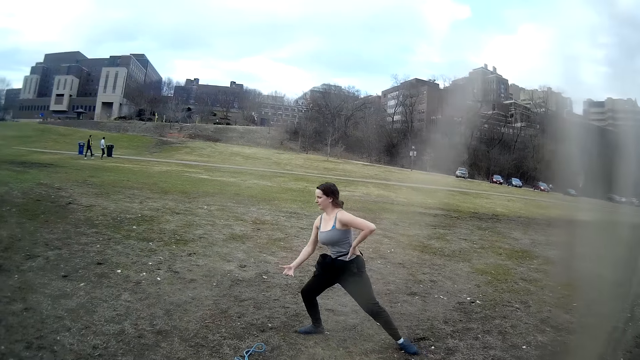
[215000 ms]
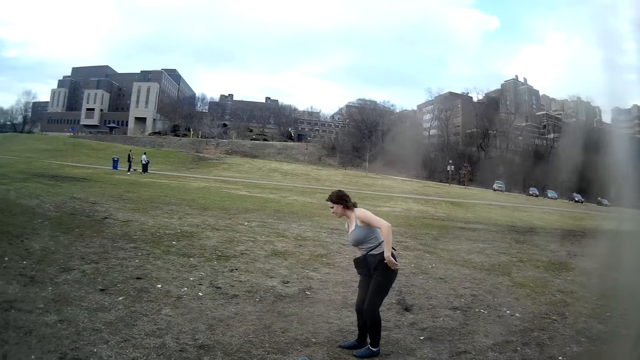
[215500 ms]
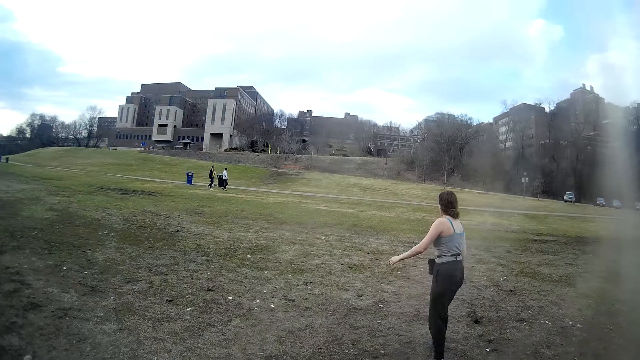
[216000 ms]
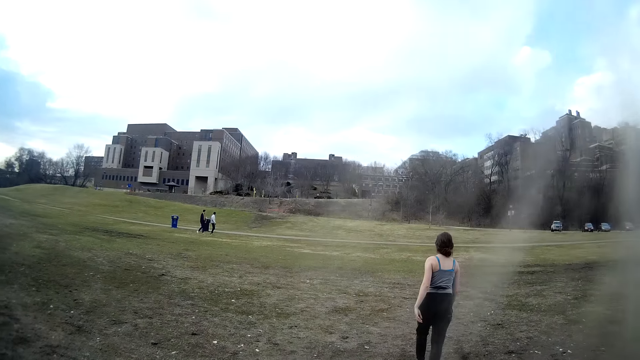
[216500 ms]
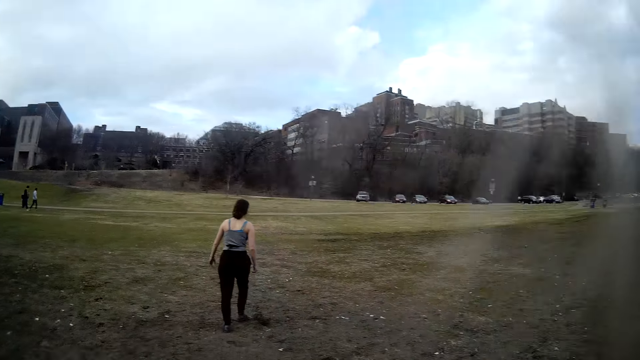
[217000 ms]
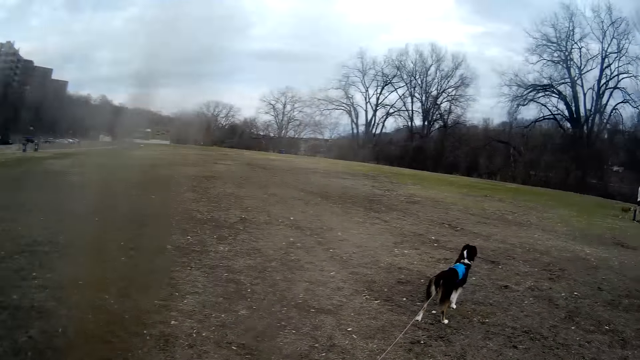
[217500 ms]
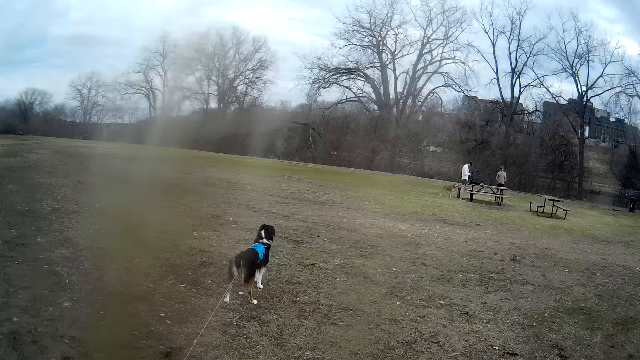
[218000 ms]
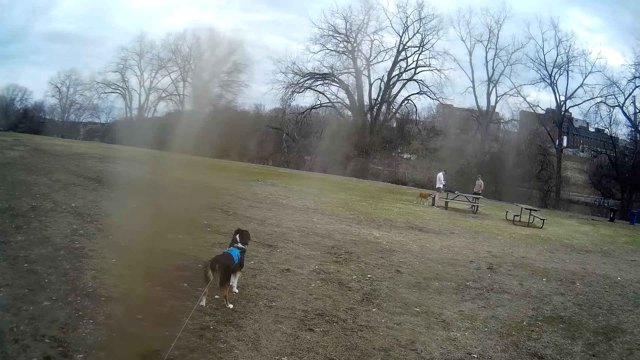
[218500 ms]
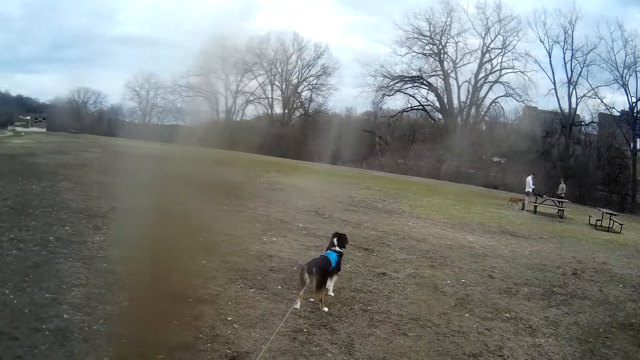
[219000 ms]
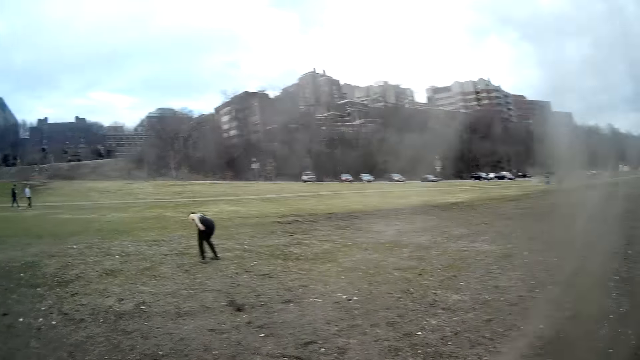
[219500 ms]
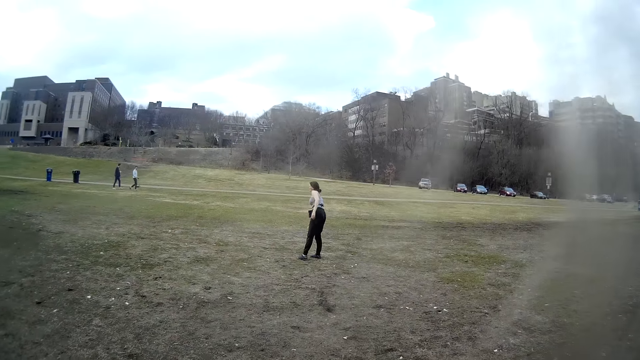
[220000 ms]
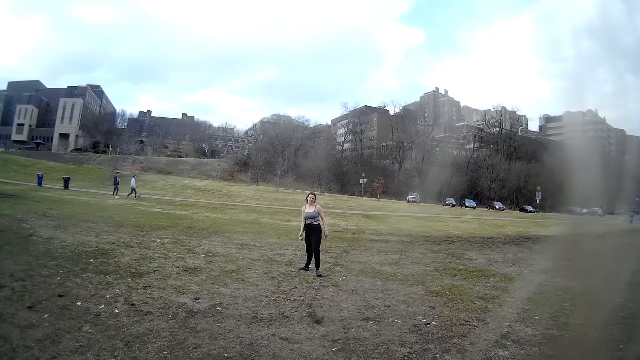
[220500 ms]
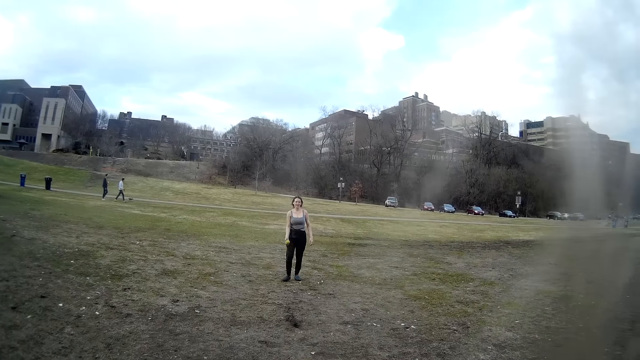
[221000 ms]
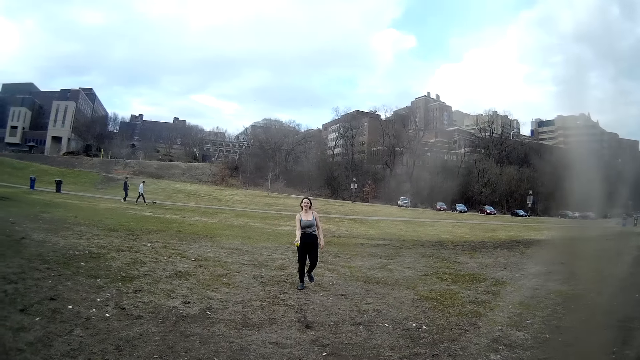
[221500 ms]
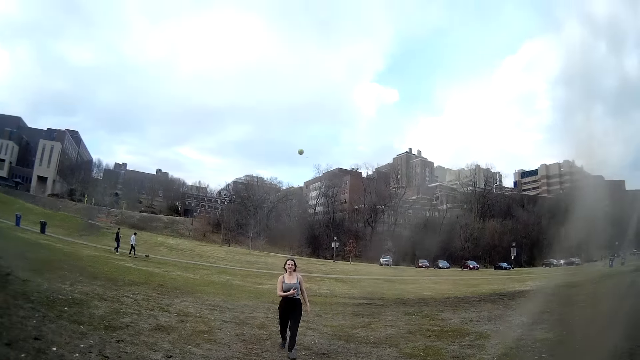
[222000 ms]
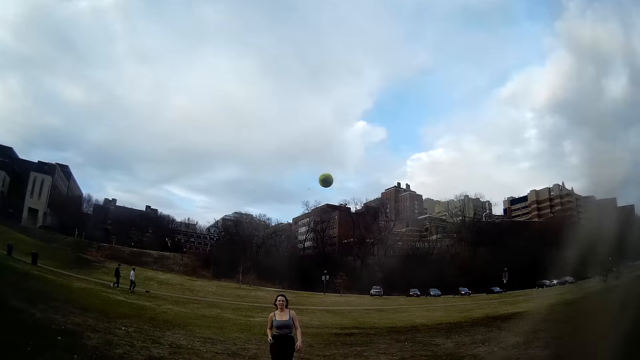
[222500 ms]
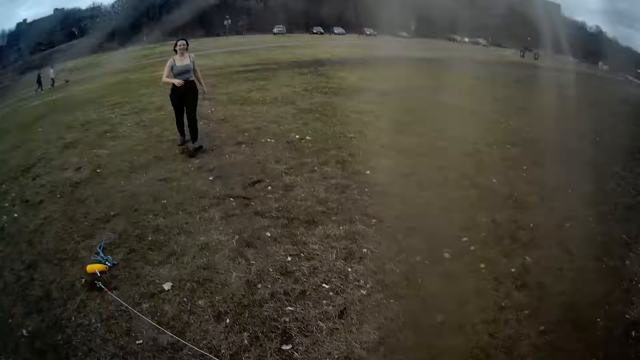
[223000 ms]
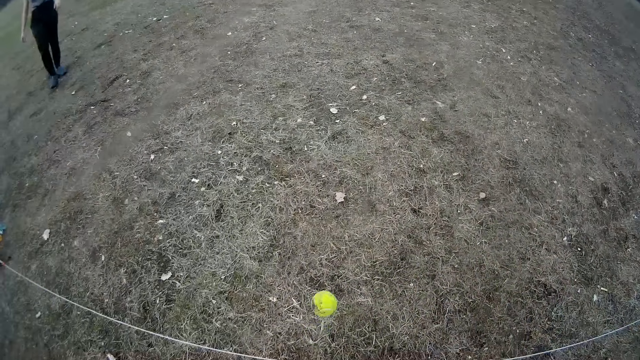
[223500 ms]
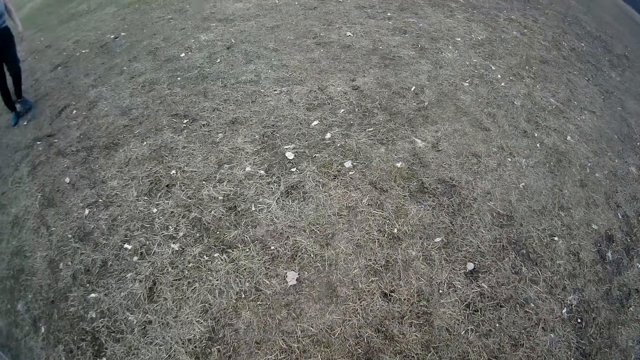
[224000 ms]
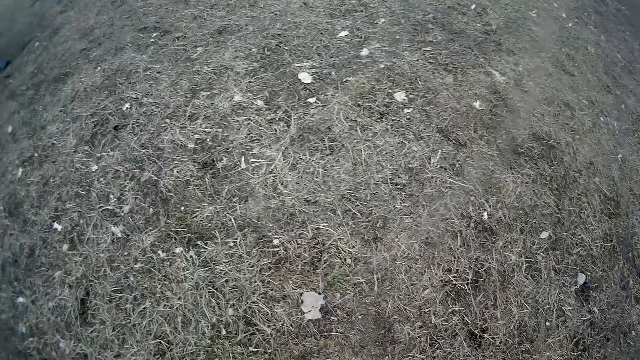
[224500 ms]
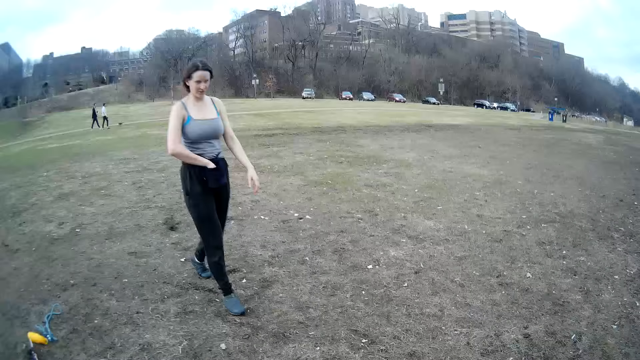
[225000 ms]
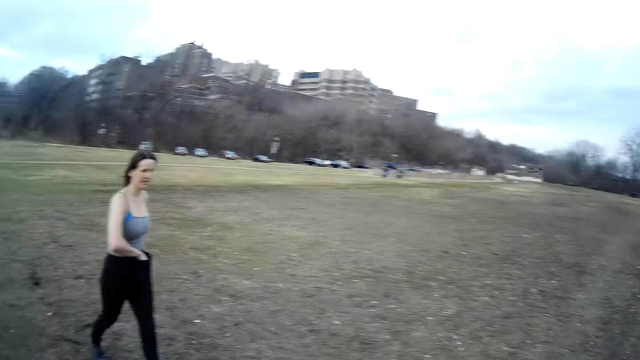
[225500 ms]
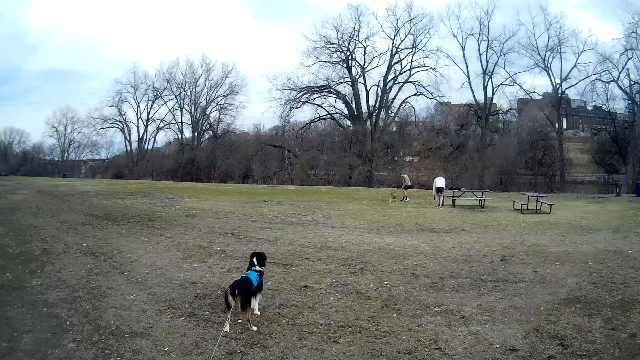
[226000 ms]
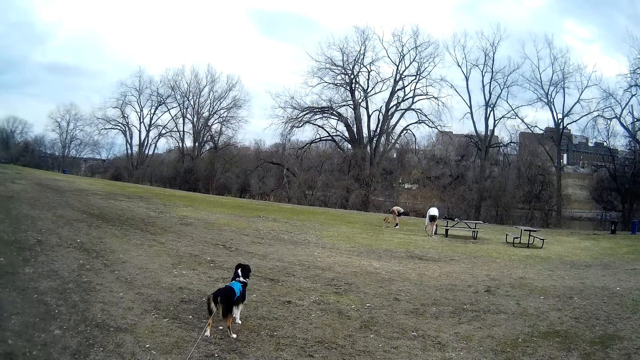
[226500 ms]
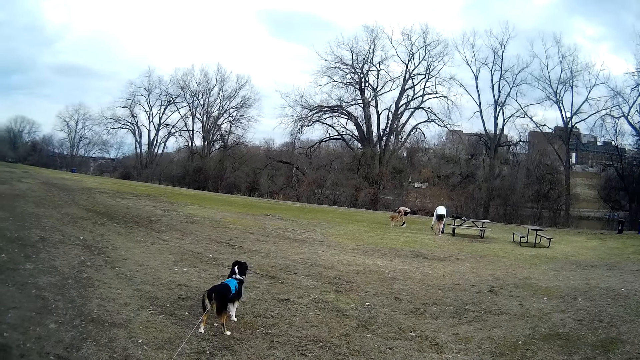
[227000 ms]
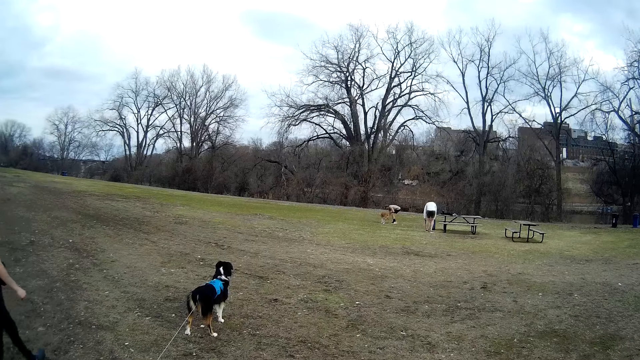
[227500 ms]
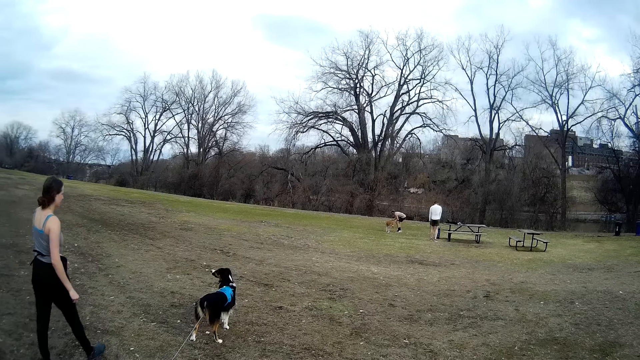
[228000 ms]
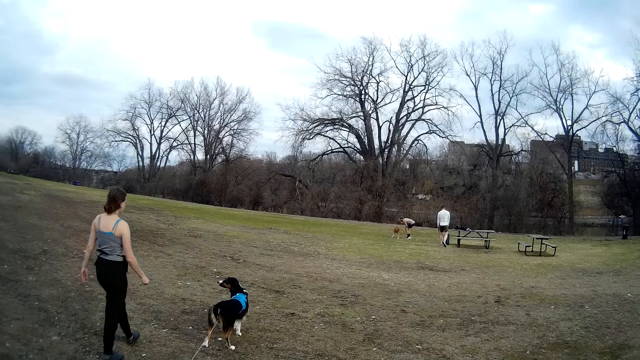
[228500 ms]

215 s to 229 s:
A lady moves the leg and steps forward. The camera wearer looks around. The lady picks up the ball, steps forward, and throws the ball again. The lady steps forward. A man plays with the dog.

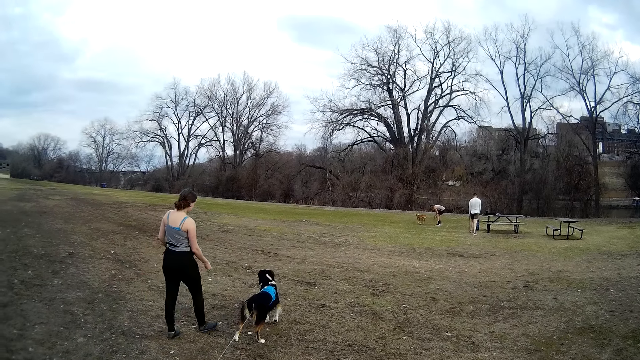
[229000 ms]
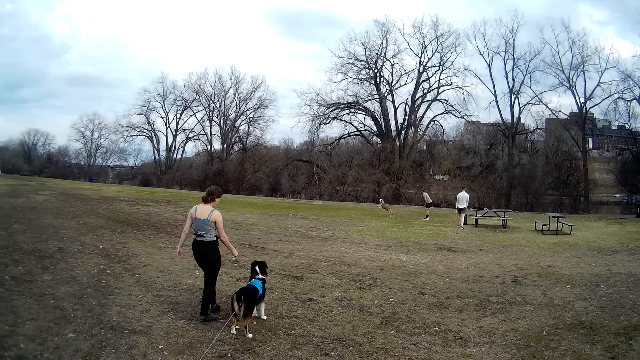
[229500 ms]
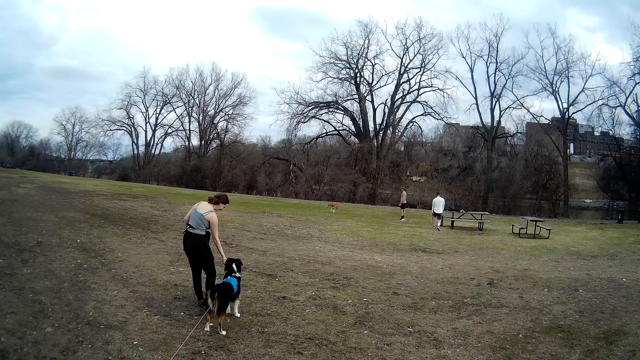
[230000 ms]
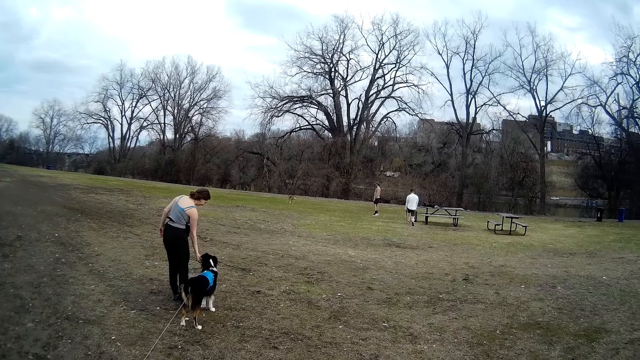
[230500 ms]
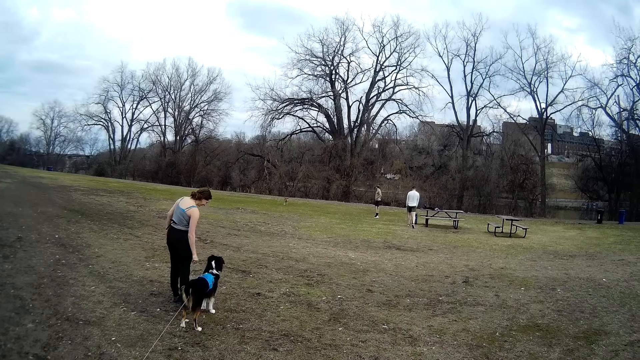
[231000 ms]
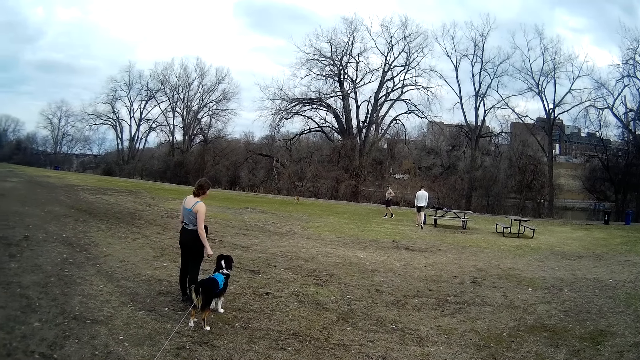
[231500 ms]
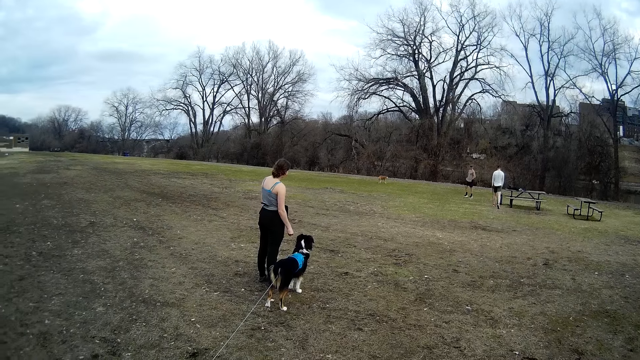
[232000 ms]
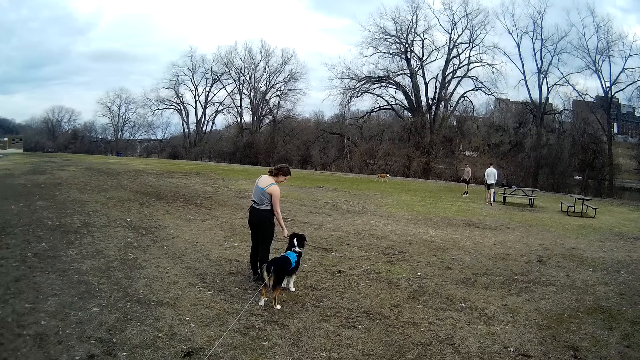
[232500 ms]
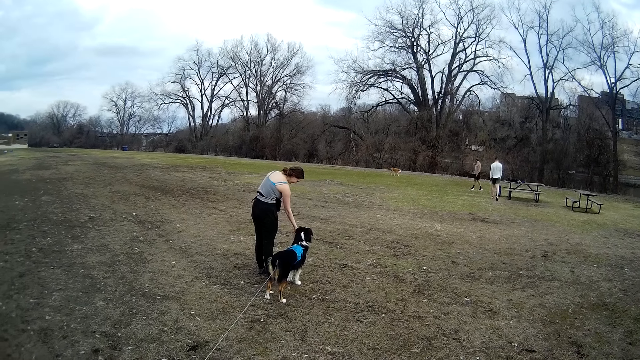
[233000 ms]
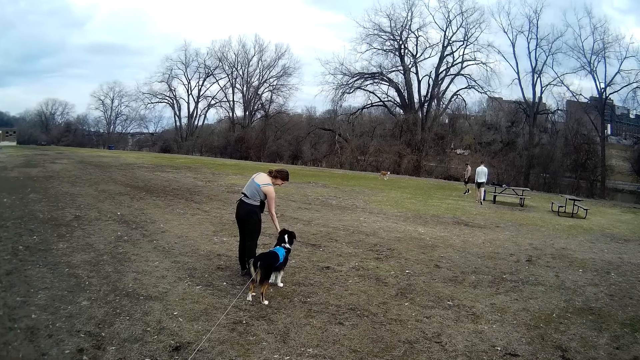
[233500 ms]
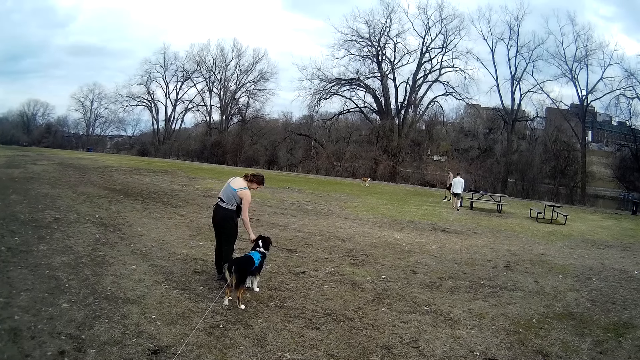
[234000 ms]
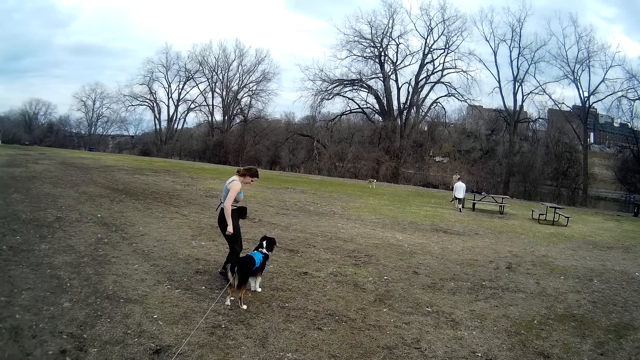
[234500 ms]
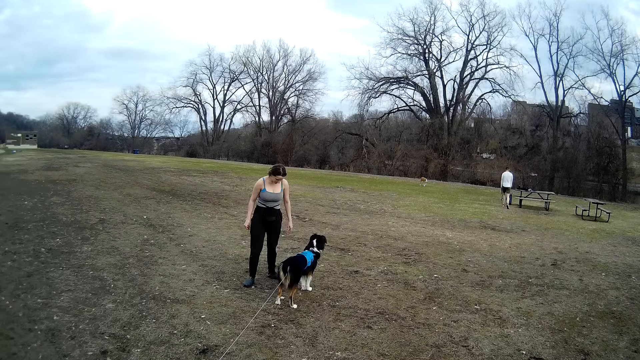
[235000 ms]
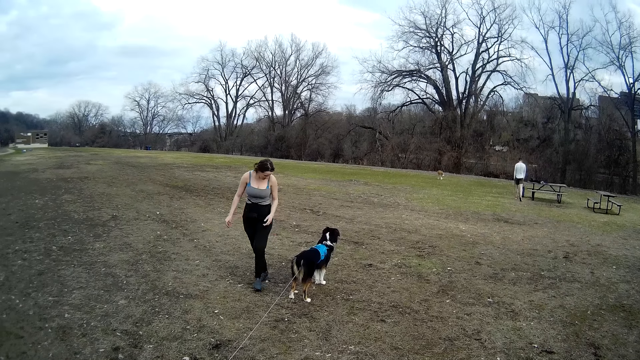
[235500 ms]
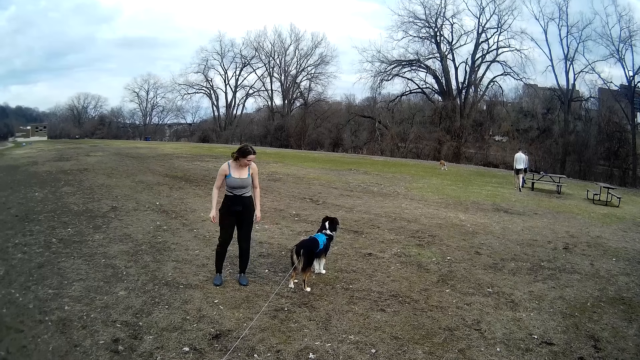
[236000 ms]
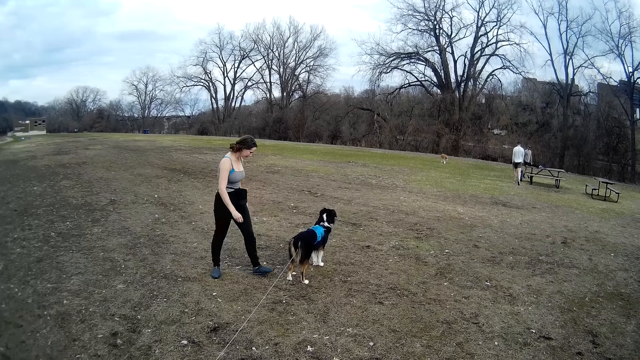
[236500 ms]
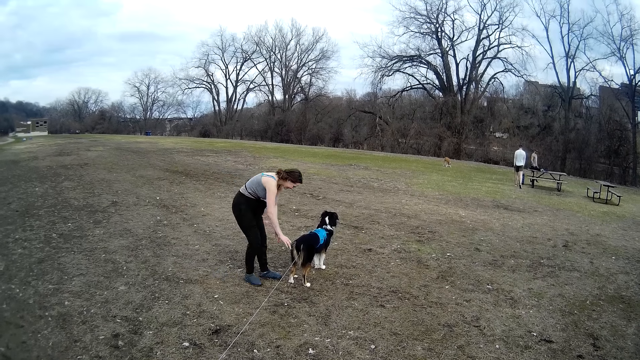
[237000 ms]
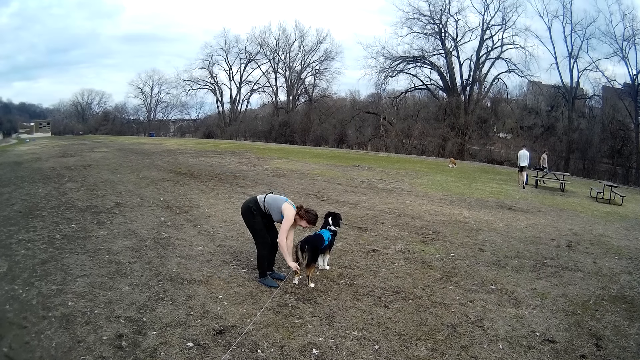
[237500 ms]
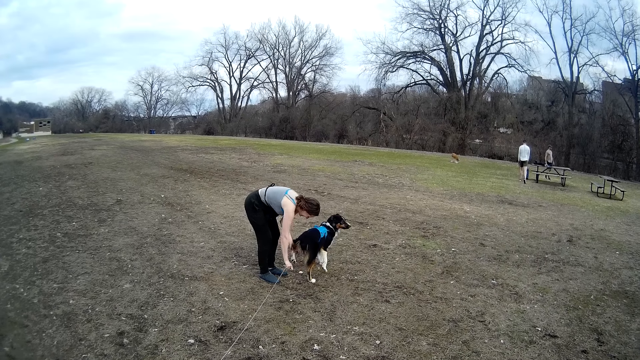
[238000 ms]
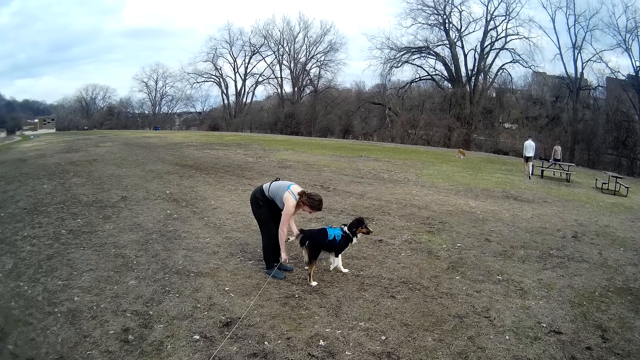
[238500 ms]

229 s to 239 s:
A man squats. A lady touches the dog. The lady steps forward and removes the rope from the dog.
